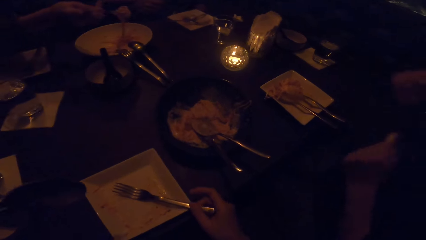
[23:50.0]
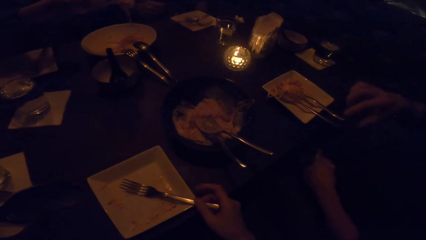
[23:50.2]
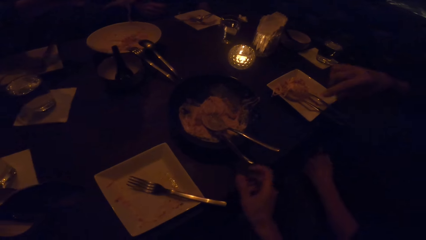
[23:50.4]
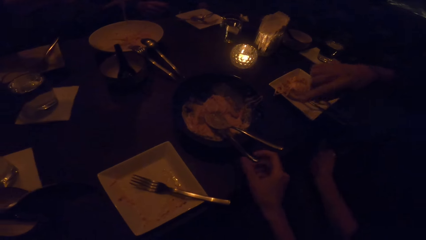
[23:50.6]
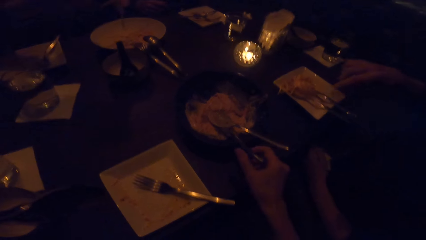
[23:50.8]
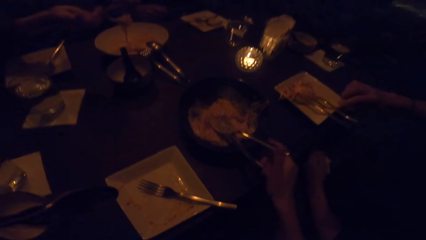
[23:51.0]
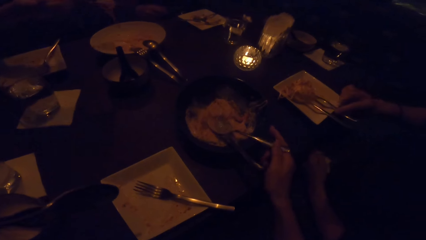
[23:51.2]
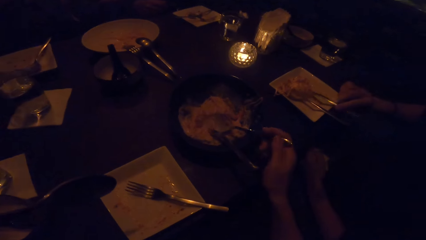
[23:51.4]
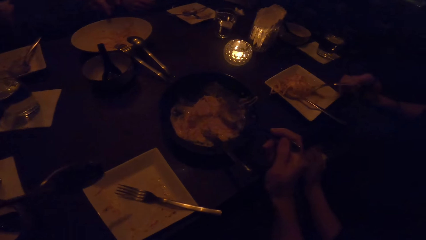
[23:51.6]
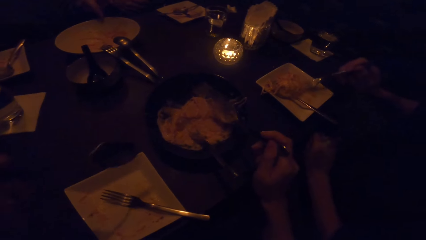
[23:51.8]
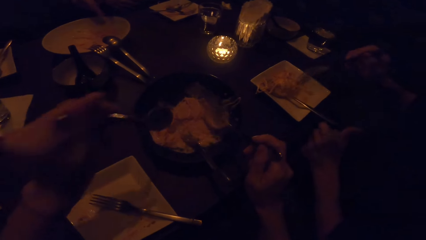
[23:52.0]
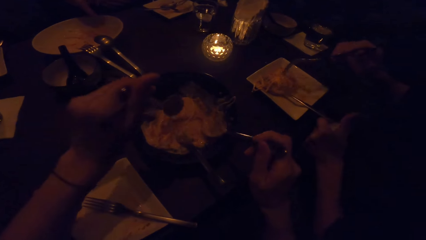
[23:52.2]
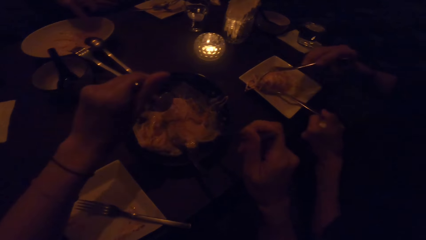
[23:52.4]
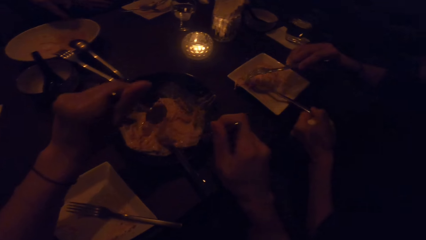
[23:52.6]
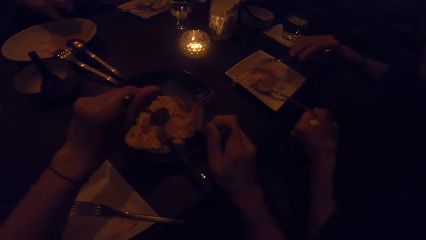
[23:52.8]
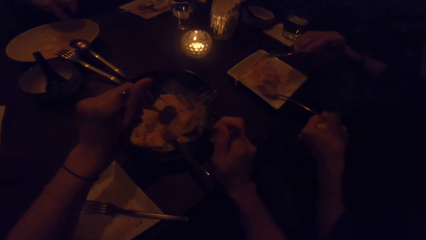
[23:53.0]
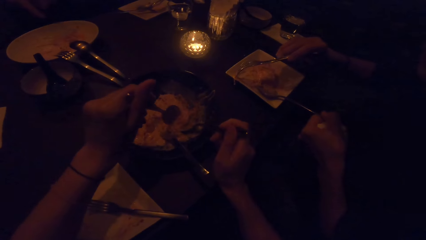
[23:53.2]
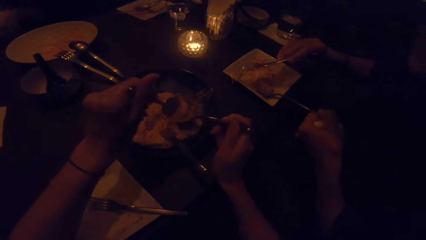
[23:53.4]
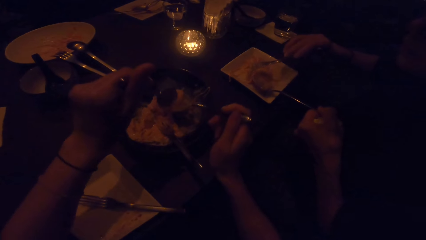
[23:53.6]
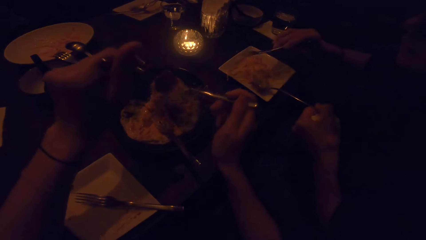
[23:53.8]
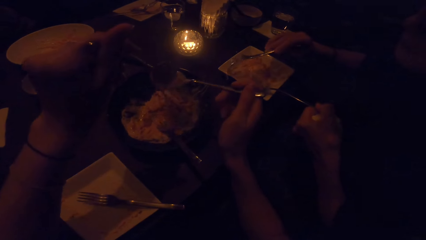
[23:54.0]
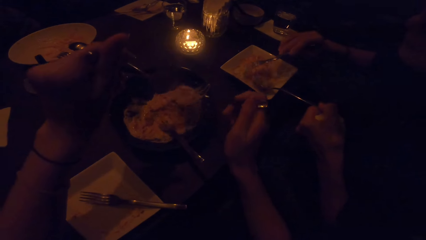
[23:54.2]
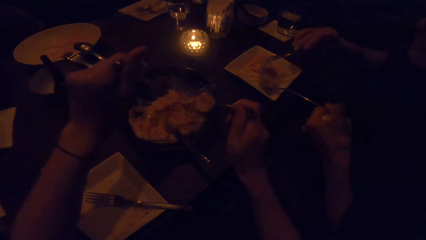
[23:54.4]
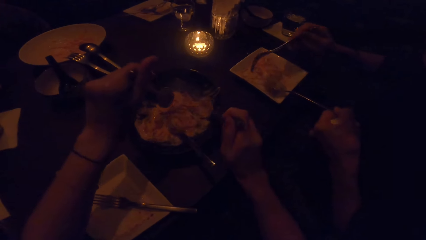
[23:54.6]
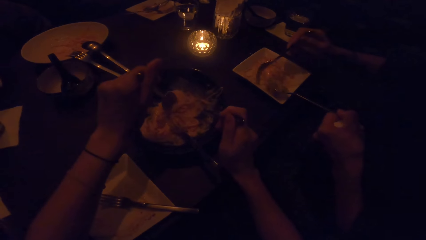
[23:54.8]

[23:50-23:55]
The camera wearer drops the fork in her right hand in the plate. She picks up a spoon from another plate with her right hand. She takes food from the plate with both spoons.

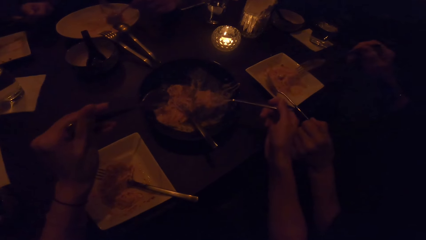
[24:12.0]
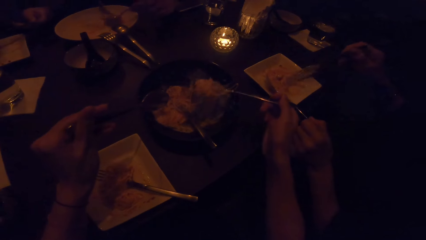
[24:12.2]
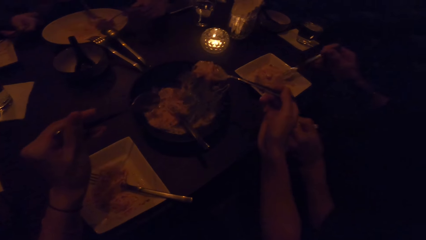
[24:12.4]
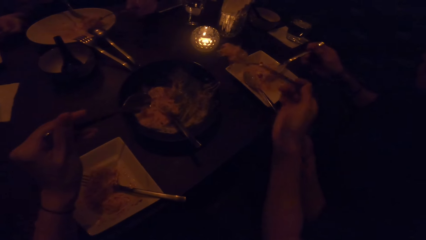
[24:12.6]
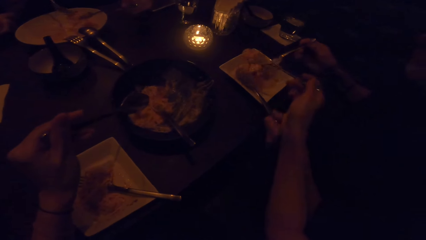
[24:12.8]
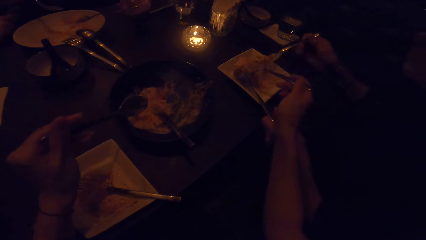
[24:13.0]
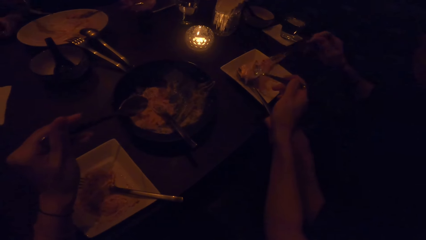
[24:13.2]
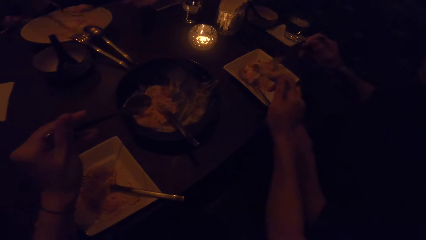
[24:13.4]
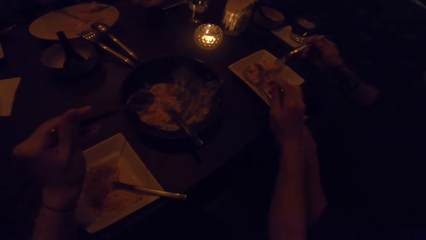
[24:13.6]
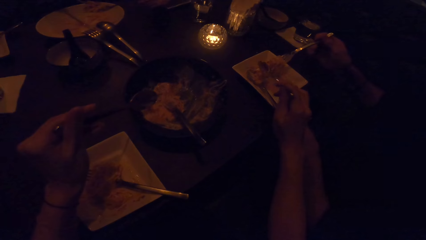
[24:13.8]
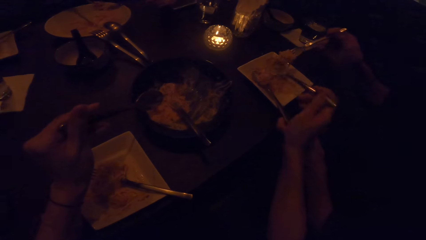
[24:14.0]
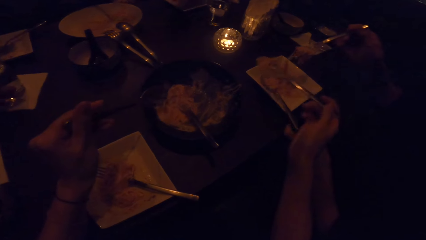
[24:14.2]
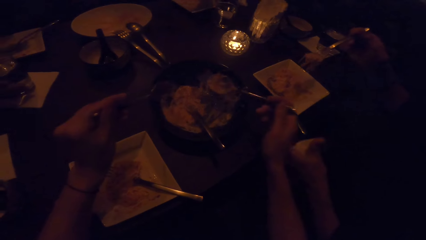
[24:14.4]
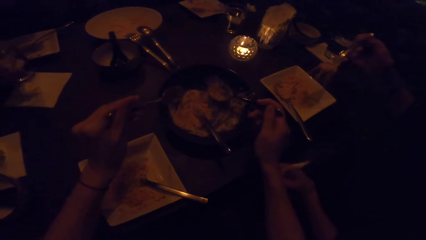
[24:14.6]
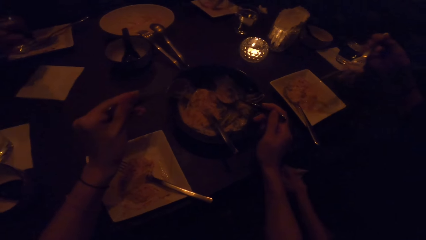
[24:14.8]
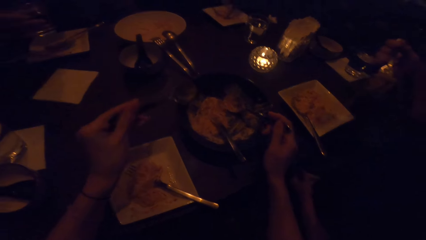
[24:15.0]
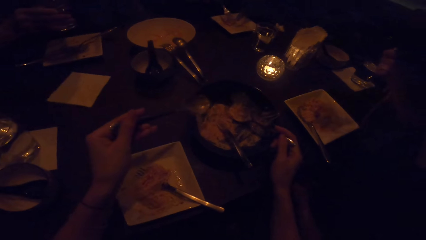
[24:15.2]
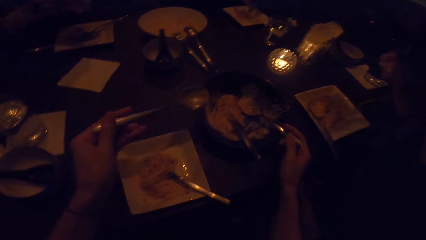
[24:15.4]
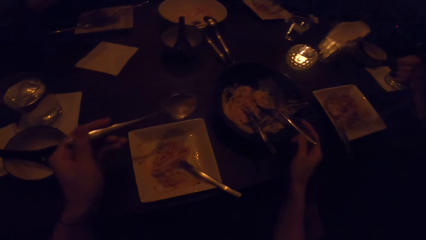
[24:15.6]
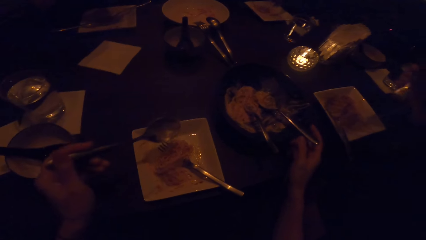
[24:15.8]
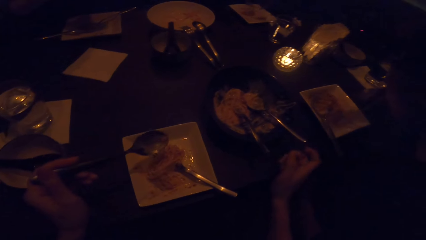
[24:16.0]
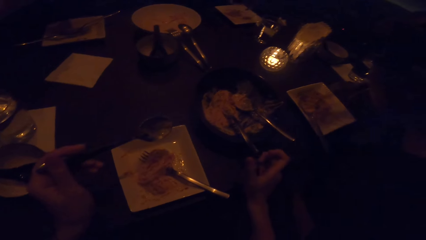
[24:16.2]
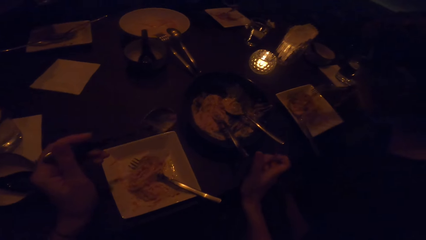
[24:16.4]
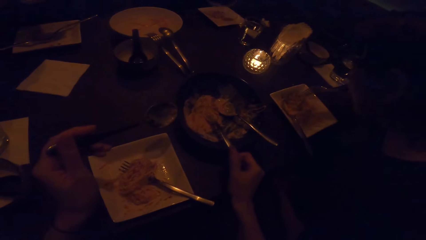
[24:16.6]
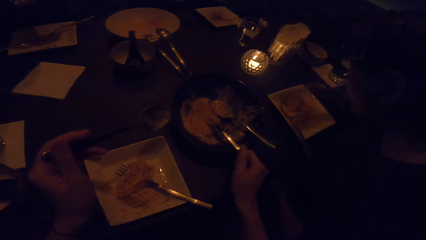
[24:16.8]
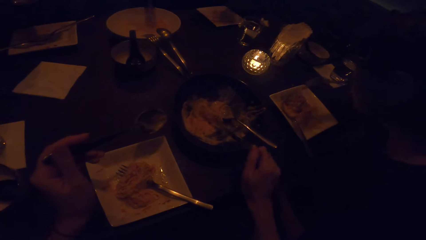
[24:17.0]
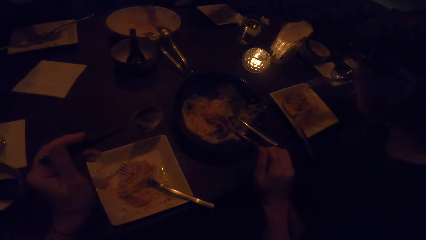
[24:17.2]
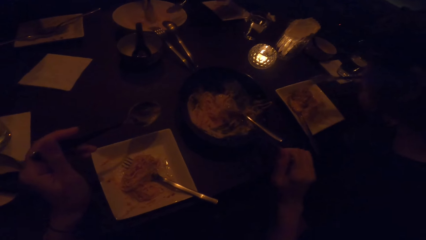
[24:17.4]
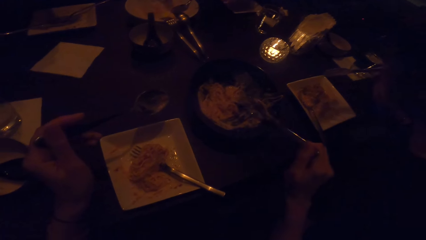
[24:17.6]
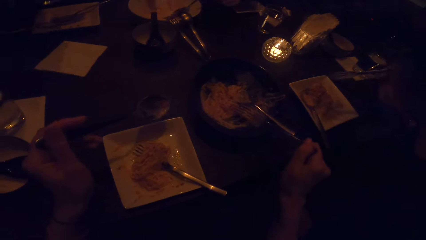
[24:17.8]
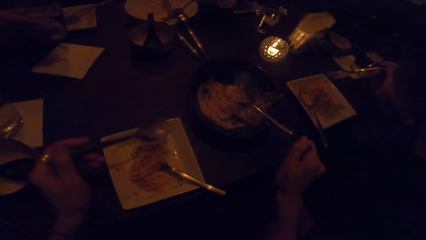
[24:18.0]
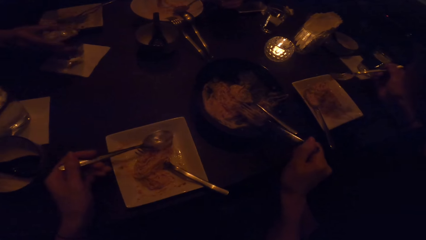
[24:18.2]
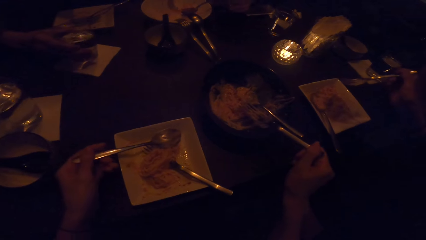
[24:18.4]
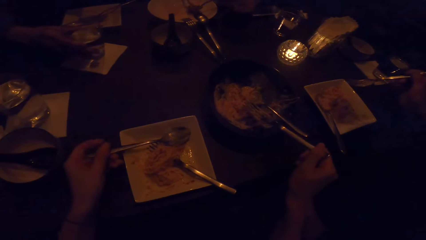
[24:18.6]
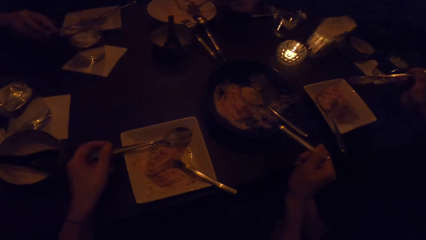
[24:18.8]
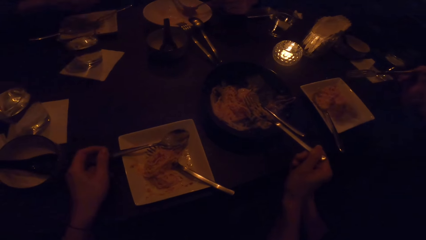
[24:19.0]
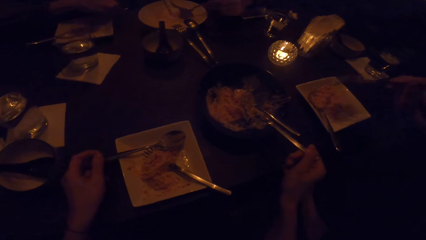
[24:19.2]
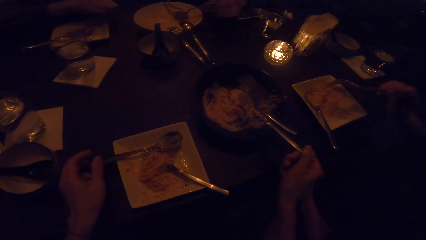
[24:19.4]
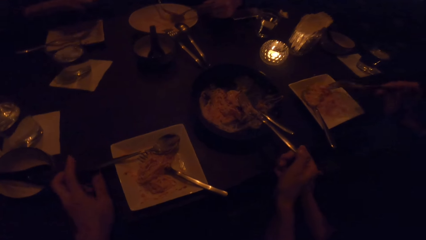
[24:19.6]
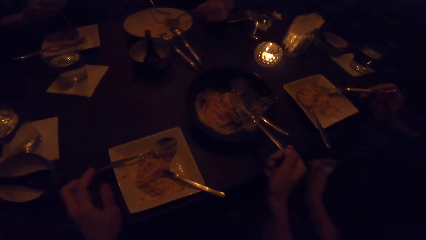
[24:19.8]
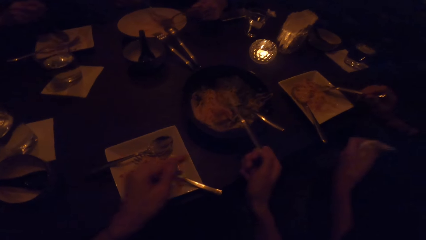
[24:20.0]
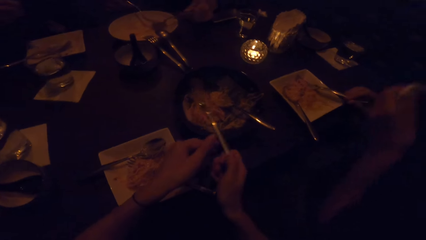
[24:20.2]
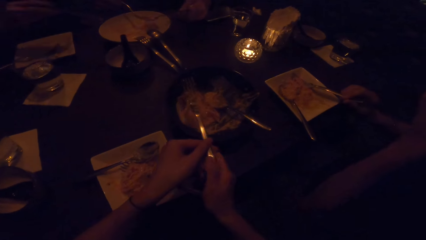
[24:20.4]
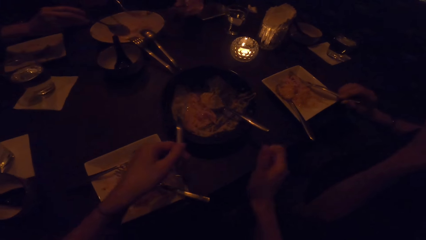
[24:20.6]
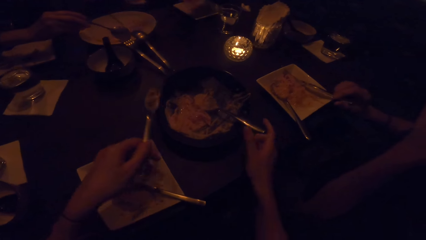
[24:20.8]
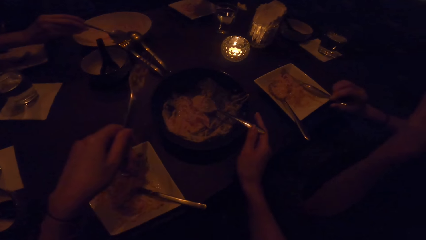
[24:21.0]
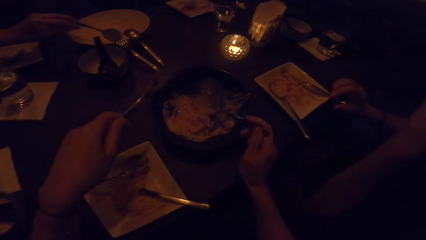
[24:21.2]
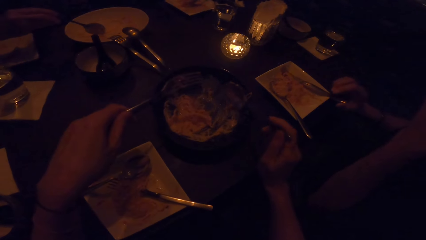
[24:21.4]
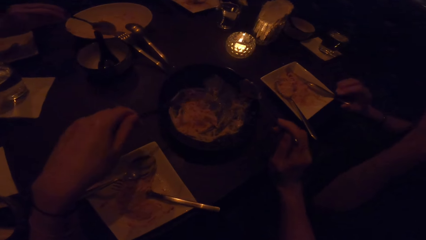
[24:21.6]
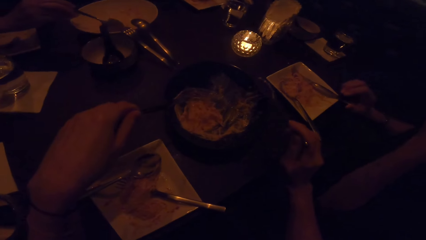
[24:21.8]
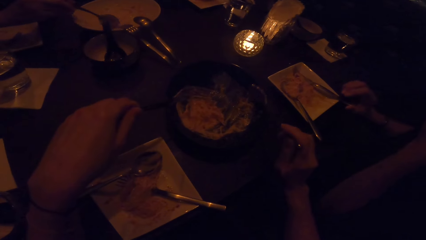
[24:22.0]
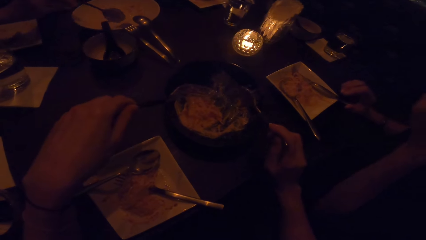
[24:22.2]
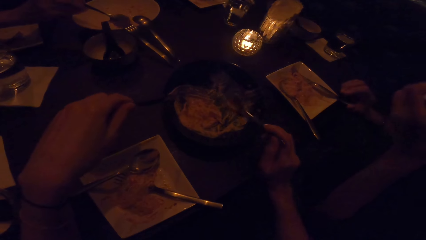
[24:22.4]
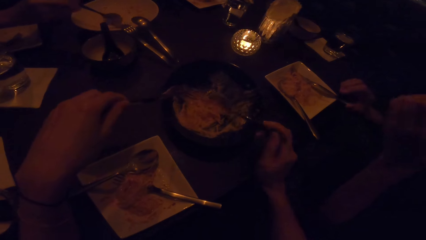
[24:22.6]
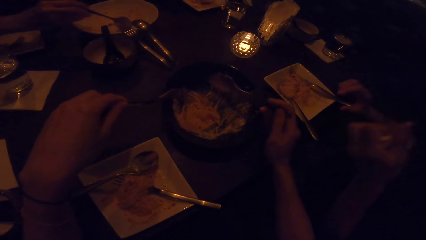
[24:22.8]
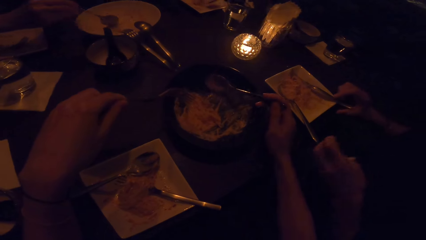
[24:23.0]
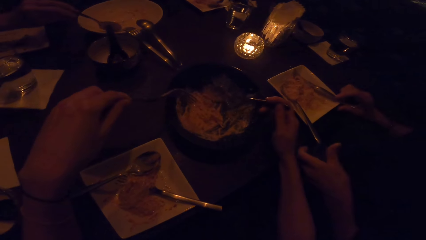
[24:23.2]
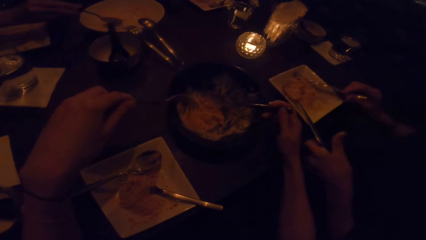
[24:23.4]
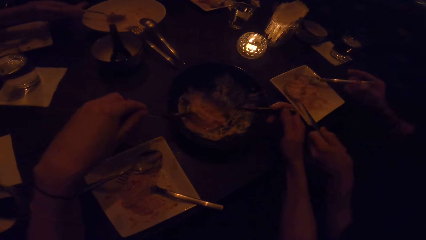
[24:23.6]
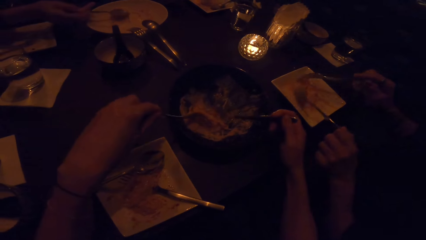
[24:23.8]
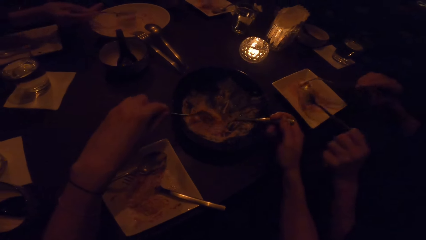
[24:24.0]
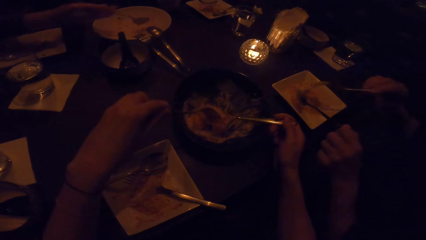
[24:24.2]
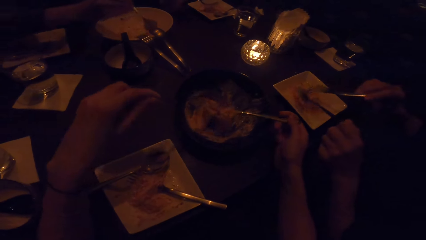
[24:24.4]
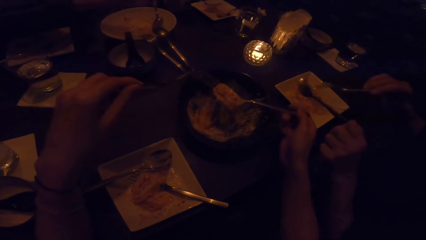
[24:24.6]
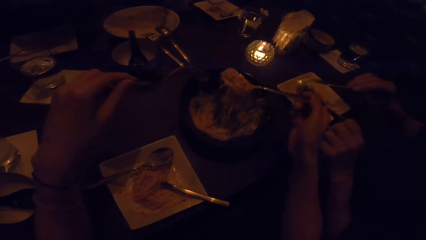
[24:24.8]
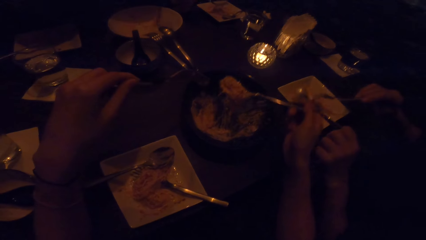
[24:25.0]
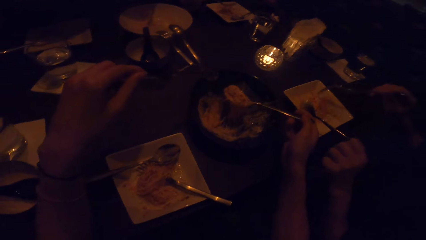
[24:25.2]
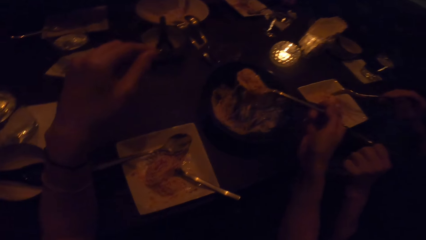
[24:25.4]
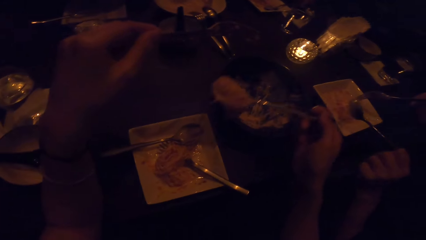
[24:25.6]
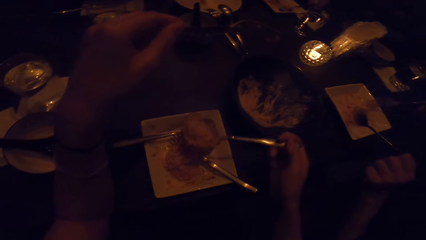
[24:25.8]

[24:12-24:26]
The camera wearer puts the food on a woman's plate. She drops the spoon in her right hand in the plate. She picks up another cutlery or fork from the plate with her right hand. She drops the spoon in her left hand in the plate in front of her. She holds the fork with her left hand. She passes the cutlery in her right hand to her left hand. She picks up another cutlery or spoon from the plate with her right hand. She takes food from the plate with the spoon in her right hand to another plate.
